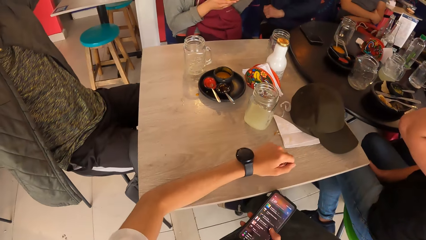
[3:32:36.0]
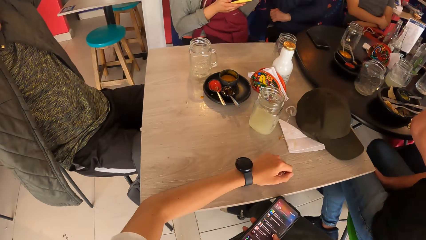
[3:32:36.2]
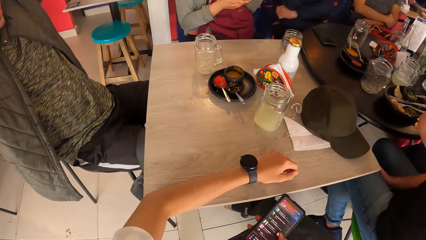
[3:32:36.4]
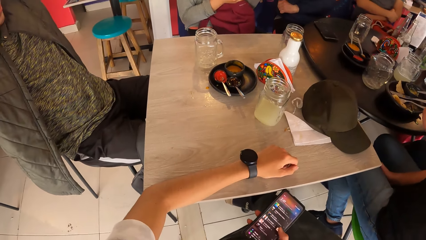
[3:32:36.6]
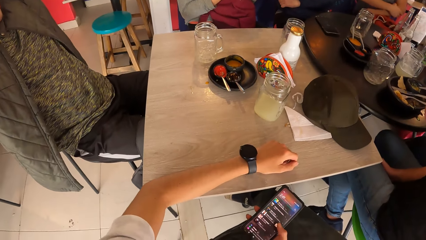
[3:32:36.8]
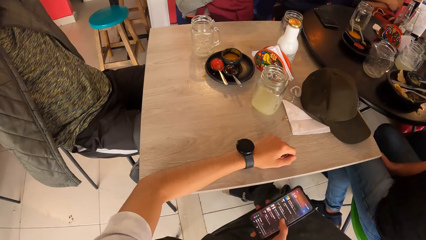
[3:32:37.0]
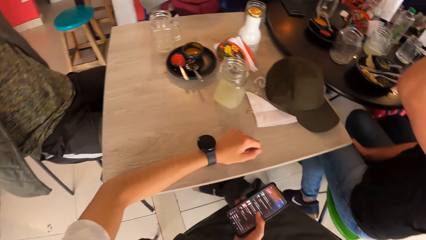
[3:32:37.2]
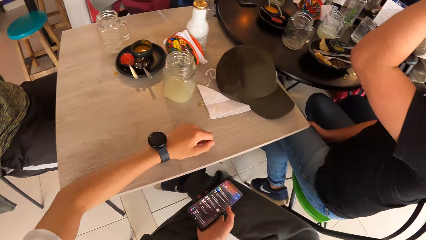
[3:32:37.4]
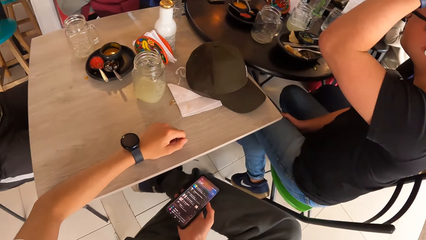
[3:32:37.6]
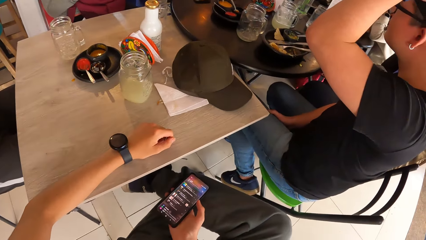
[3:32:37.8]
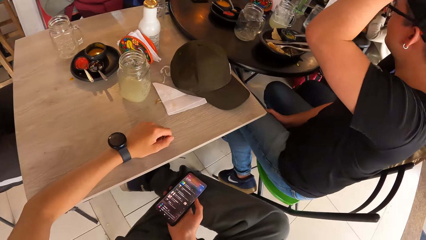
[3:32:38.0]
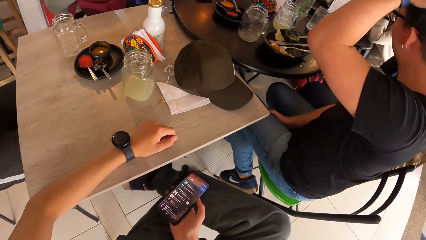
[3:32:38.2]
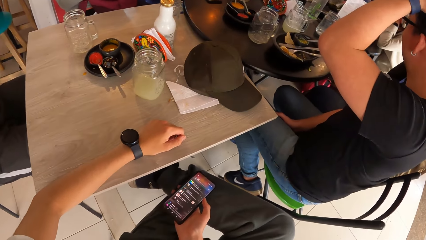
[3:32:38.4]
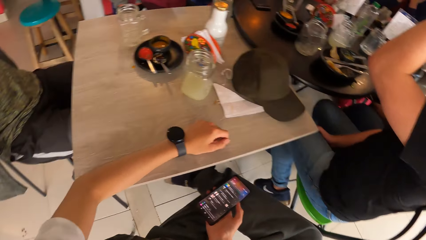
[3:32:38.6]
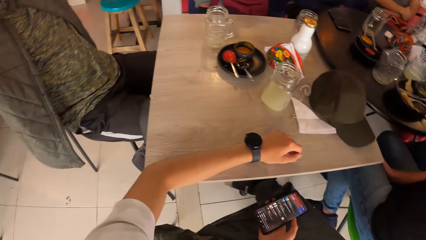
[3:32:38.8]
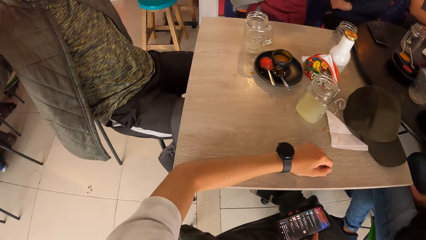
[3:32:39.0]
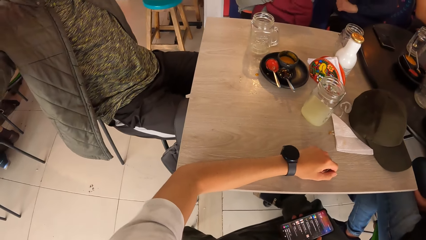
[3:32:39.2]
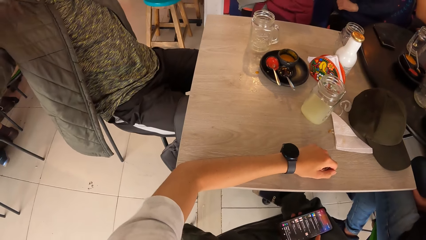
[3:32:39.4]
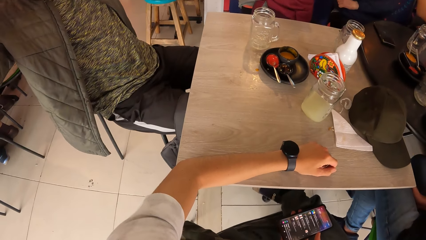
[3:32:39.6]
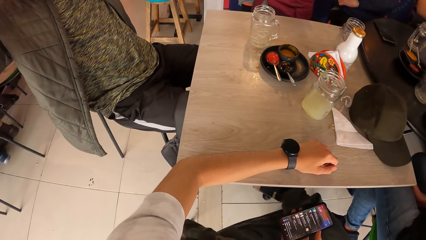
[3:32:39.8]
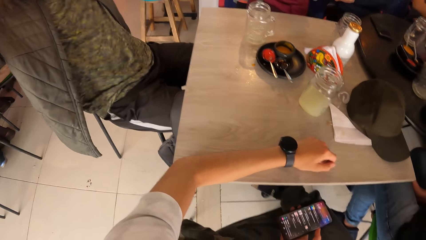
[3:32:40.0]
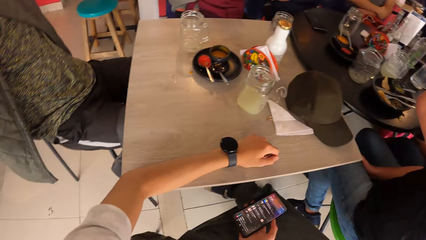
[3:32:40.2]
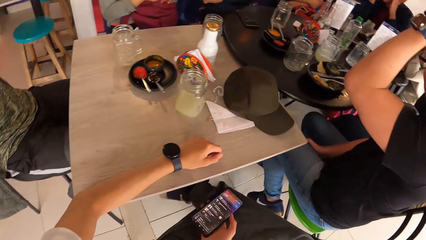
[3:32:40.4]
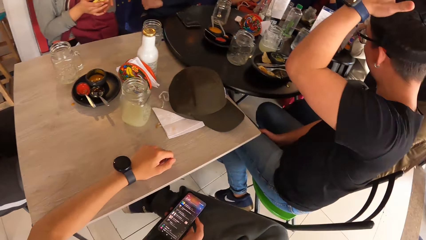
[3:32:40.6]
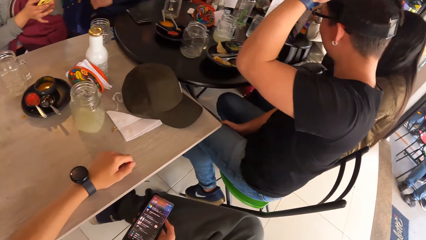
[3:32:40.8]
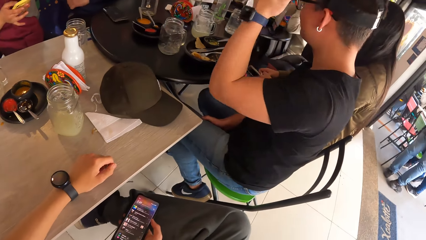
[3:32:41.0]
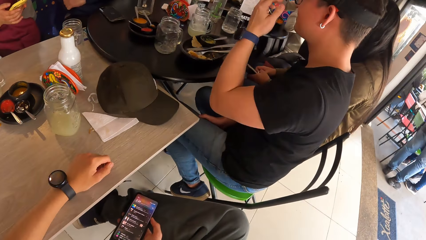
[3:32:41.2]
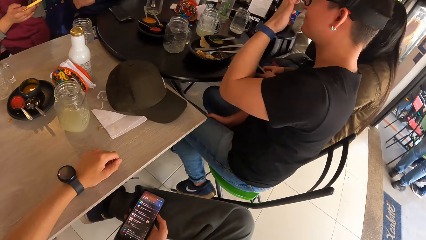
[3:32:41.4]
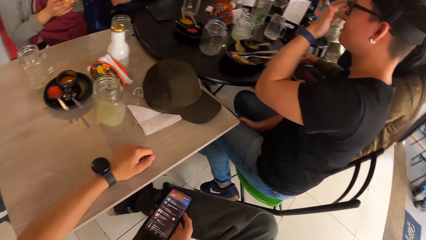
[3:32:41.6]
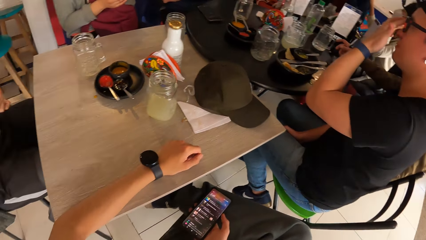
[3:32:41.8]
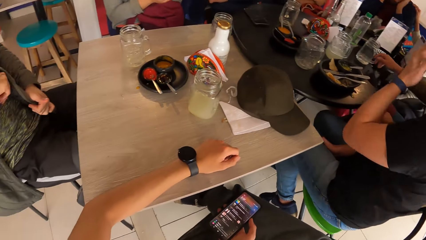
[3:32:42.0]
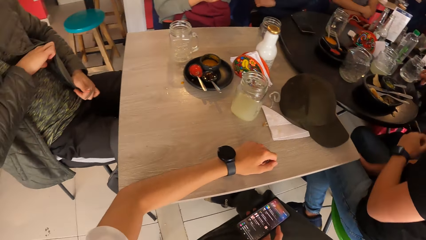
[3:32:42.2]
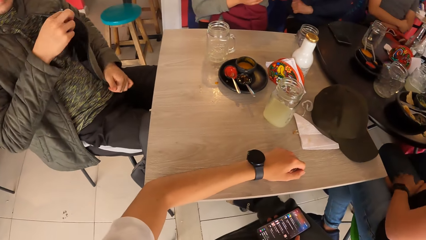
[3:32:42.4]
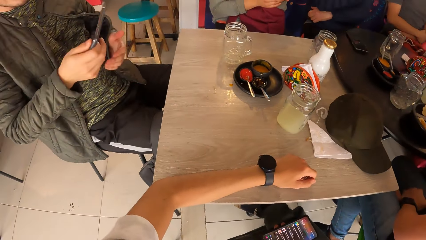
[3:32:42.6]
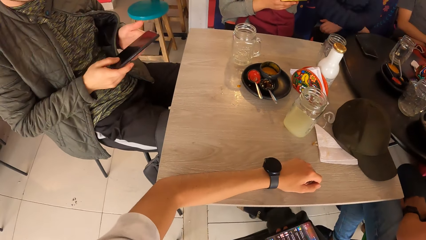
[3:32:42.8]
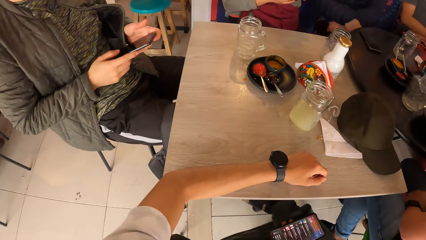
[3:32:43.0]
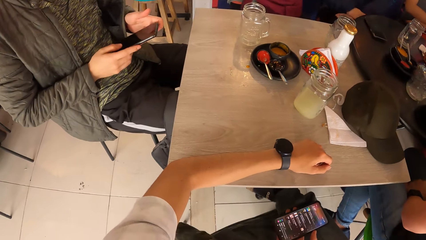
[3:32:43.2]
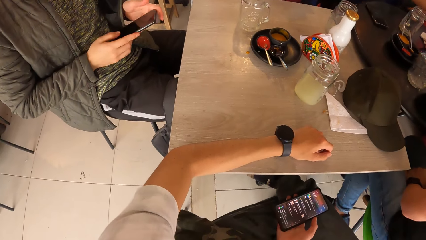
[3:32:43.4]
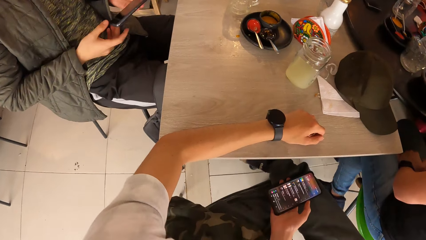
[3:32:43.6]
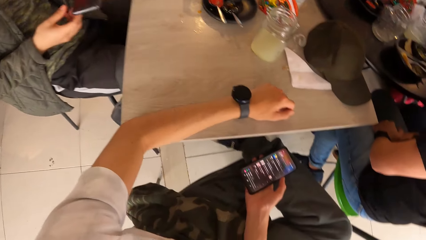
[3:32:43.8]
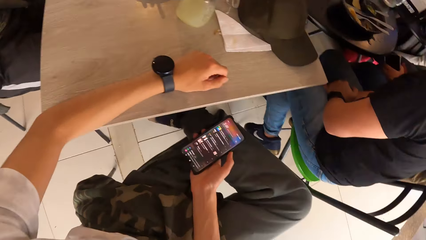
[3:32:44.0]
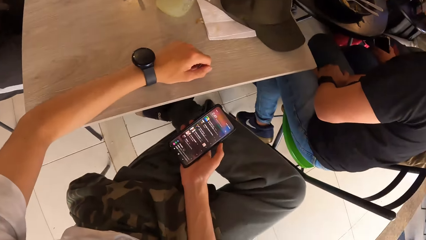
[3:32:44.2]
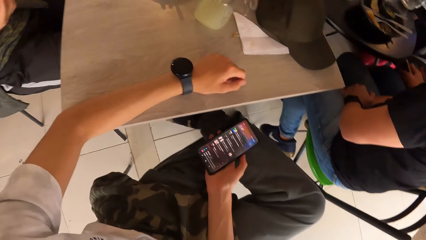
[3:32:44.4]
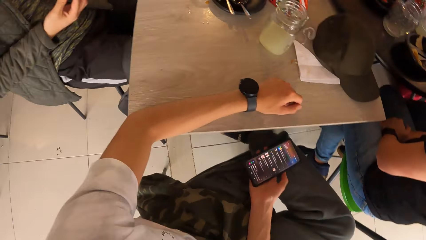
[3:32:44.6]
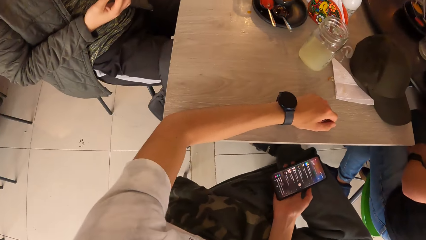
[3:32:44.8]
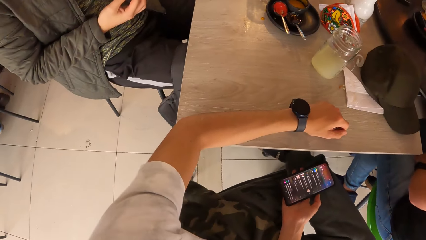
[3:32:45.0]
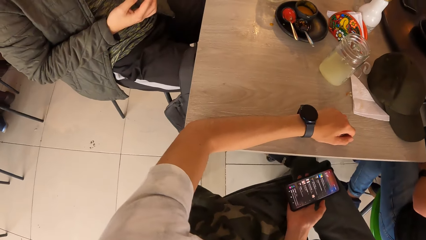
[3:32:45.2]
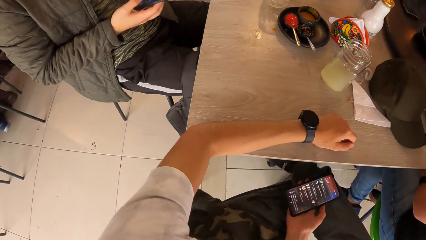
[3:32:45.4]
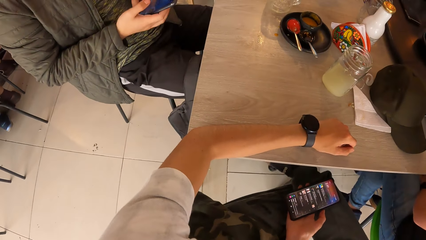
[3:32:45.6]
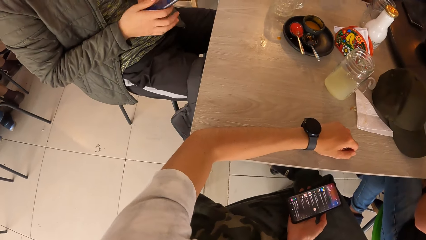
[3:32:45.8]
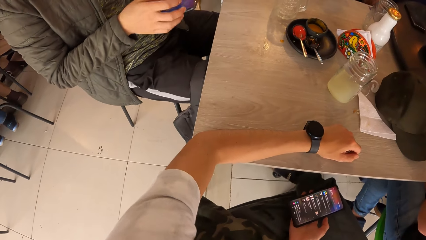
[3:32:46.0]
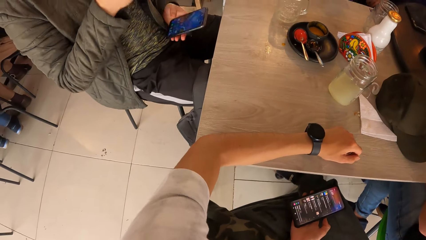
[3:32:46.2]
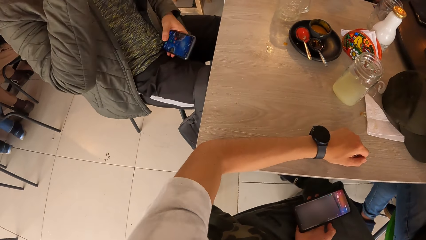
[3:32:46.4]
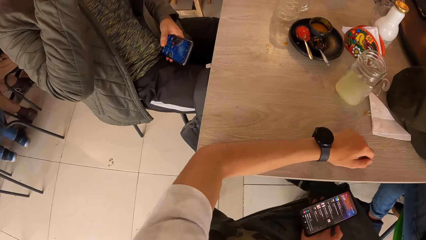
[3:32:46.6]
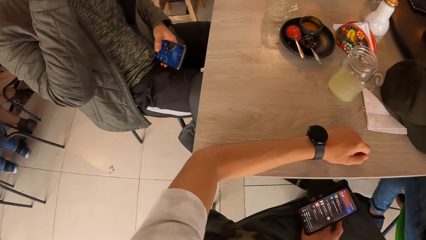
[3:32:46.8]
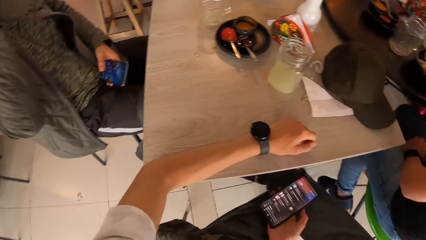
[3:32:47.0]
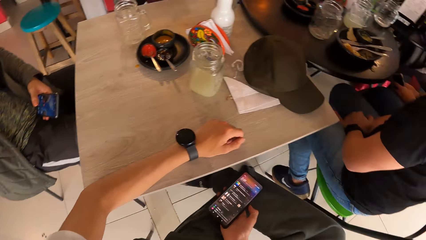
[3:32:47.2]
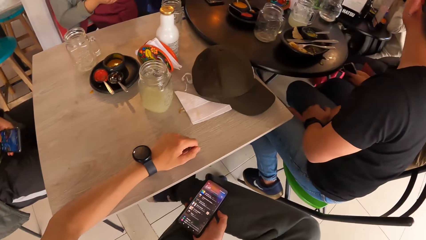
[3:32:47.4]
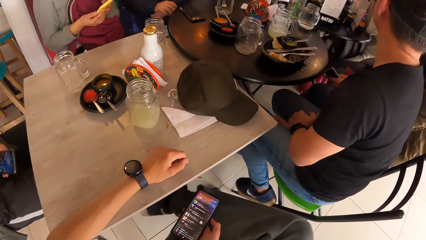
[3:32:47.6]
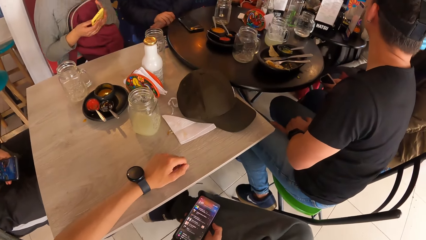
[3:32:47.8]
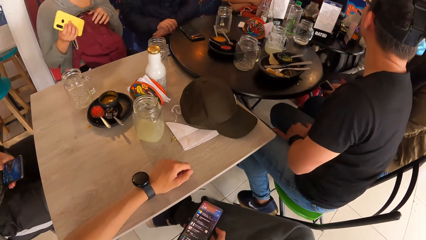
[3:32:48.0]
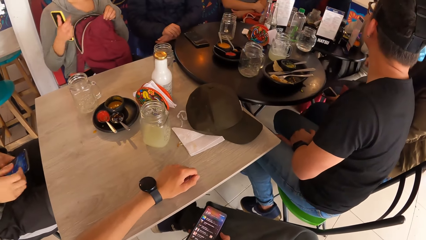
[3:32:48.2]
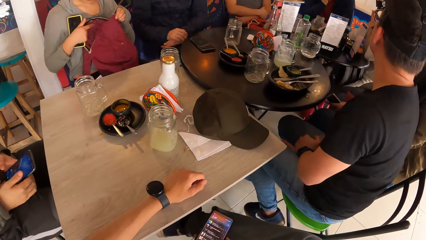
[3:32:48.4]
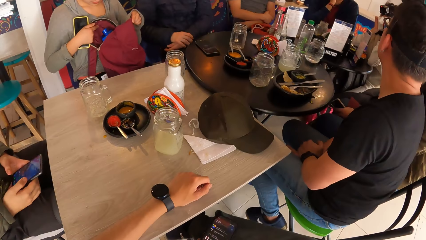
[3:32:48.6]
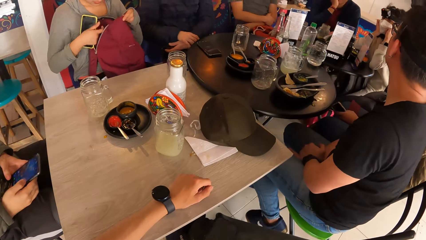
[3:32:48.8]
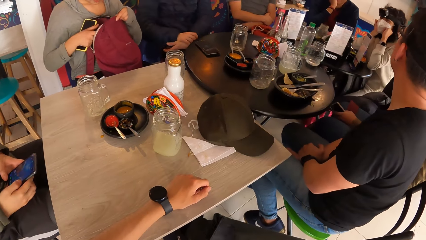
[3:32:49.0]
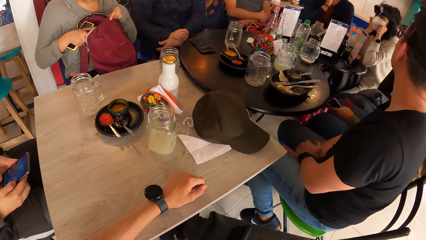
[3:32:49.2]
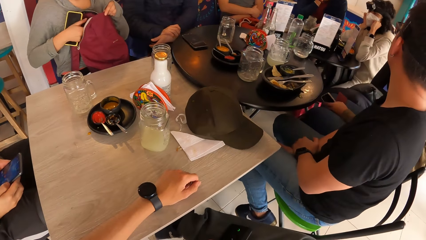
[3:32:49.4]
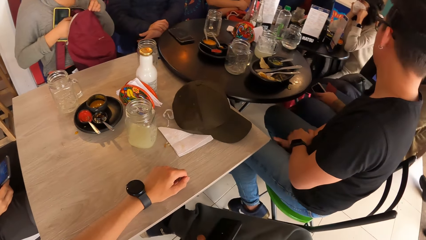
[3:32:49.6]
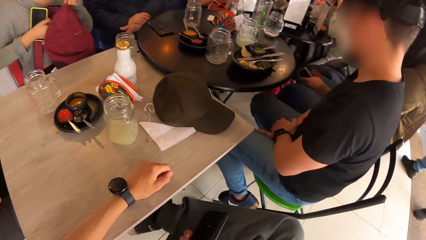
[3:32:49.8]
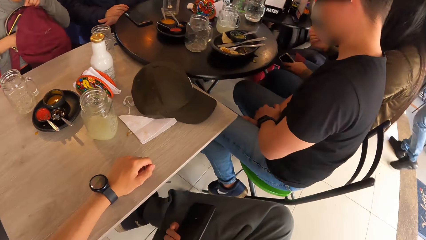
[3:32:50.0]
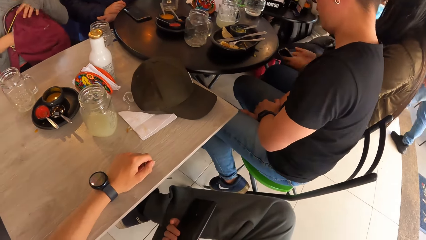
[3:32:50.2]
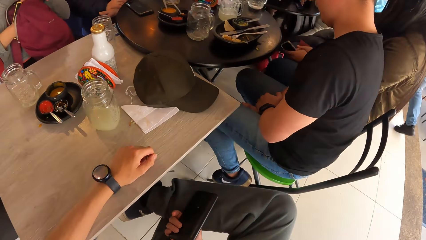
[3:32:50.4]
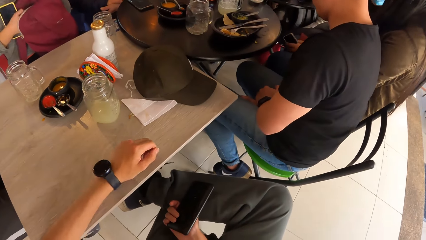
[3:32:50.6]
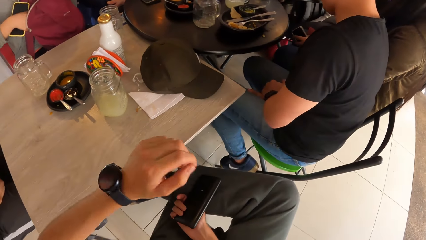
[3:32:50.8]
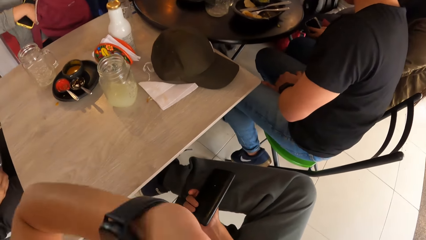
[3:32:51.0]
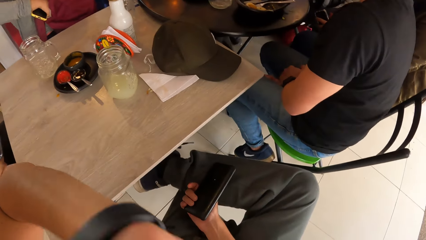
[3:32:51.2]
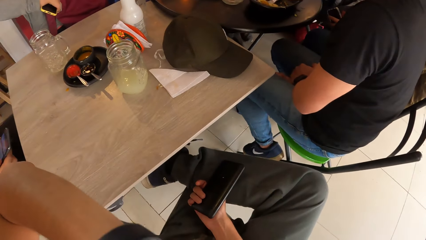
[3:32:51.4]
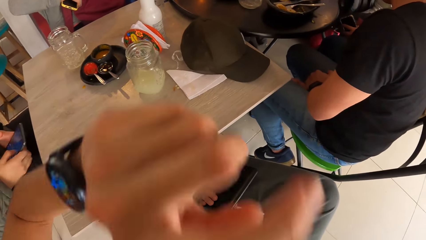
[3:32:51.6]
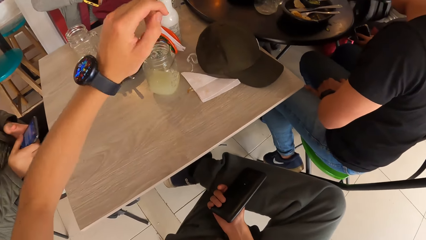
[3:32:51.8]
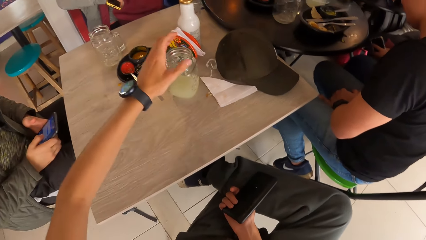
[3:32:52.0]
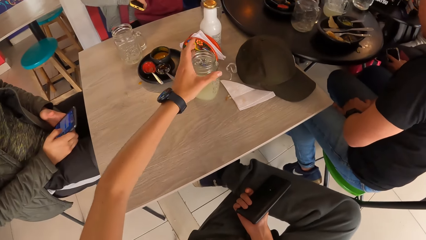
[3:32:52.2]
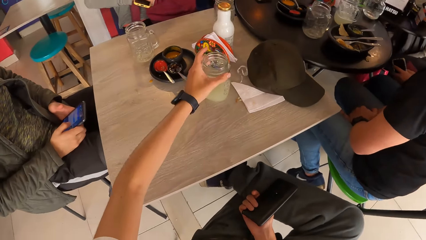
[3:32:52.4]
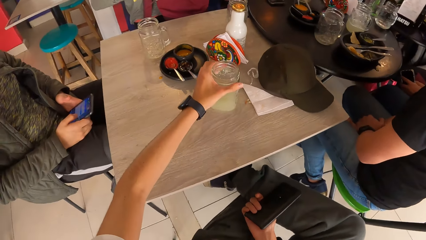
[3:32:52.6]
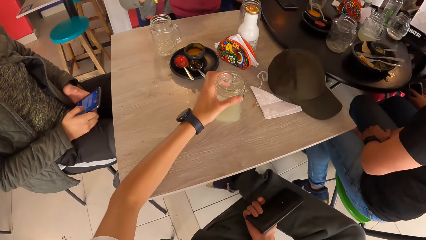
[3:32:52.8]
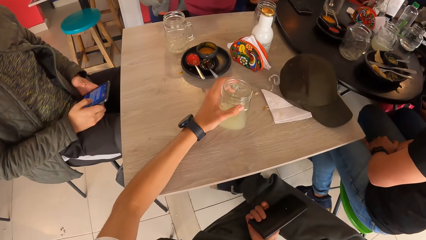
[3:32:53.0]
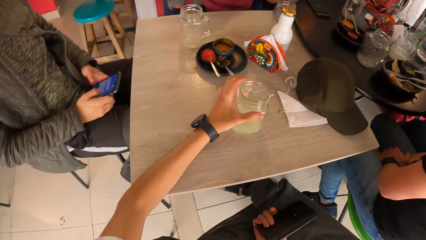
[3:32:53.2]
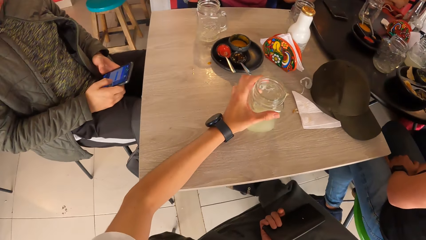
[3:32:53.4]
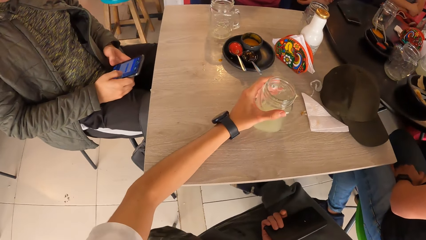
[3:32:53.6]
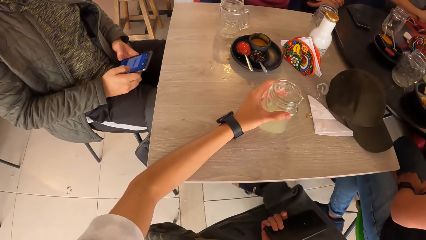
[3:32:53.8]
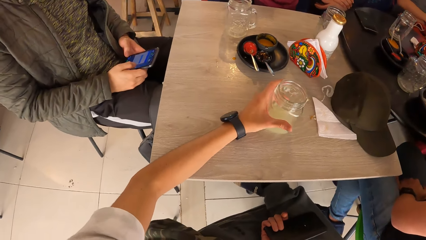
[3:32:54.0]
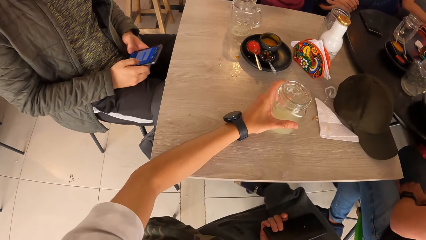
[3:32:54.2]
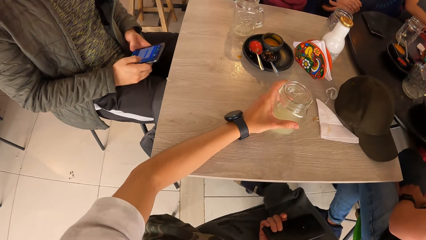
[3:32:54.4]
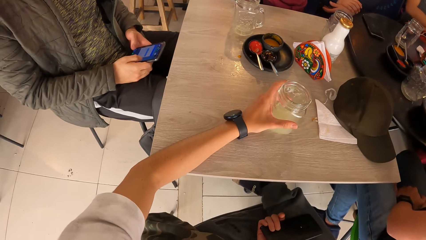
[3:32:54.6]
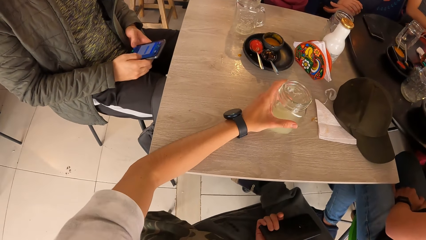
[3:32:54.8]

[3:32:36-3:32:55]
A woman operates a phone on her left hand with her right hand. A person adjusts a camera. A man touches his head with his left hand. The woman operates the phone with both hands. Another person adjusts the camera. The man touches his pair of glasses with his left hand. The first person takes a phone from the jacket with his right hand and turns the phone around with his hands. The first person scrolls on the phone. The camera wearer scrolls on a phone. The first person holds the phone with his left hand and raises his right hand towards his face. The camera wearer looks around. The first person operates the phone with both hands. The woman drops the phone in her right hand into the red bag on her laps. The camera wearer touches the face. He moves a glass of juice on a table with his left hand. He holds the glass of juice in his left hand.
